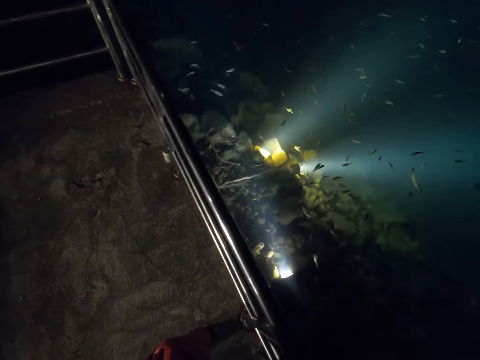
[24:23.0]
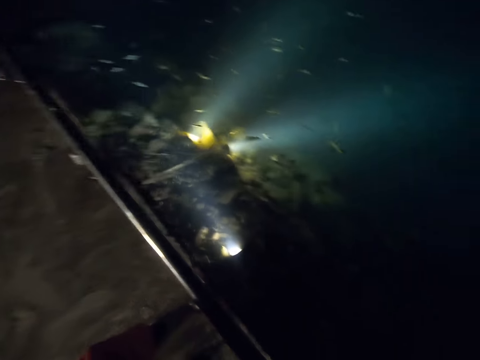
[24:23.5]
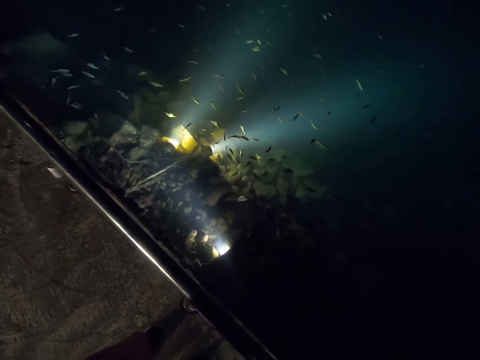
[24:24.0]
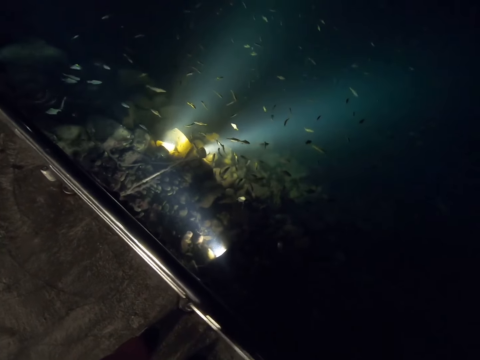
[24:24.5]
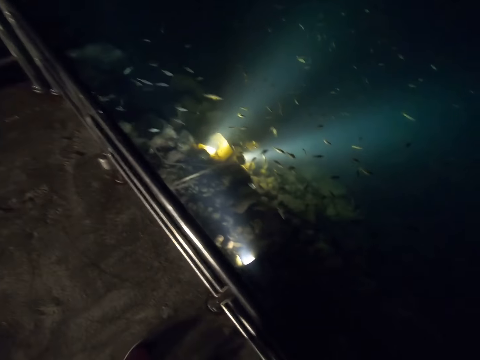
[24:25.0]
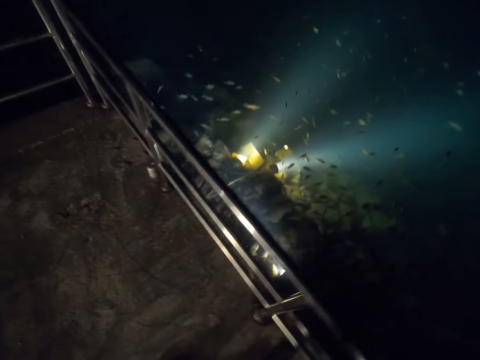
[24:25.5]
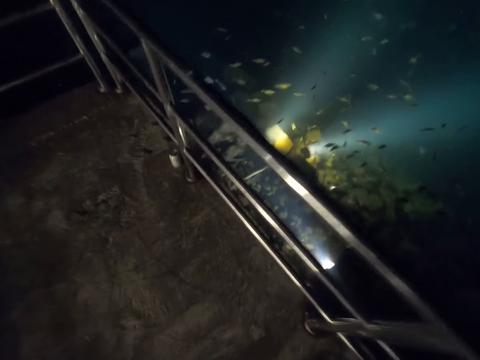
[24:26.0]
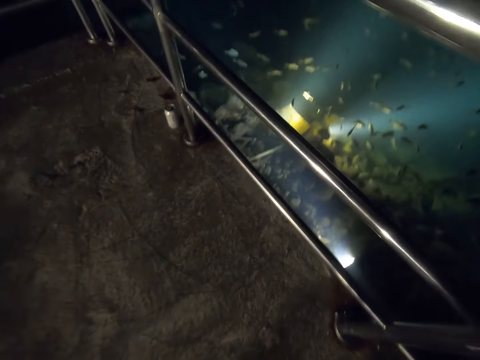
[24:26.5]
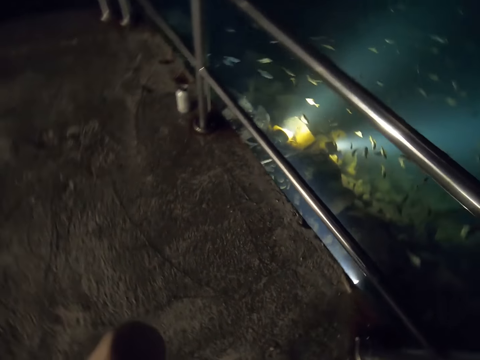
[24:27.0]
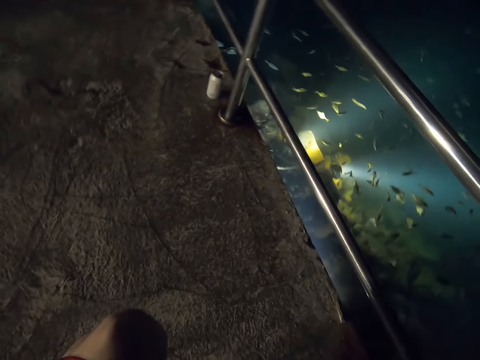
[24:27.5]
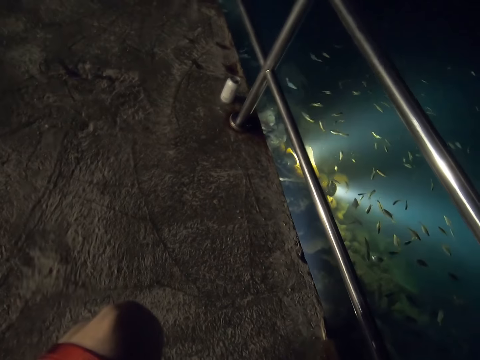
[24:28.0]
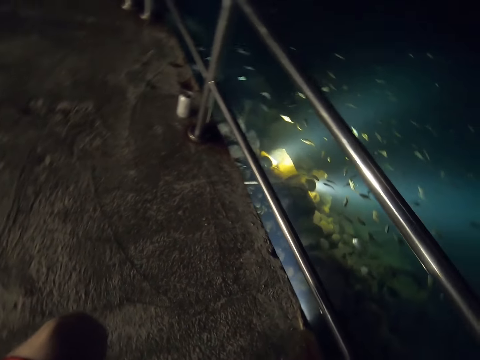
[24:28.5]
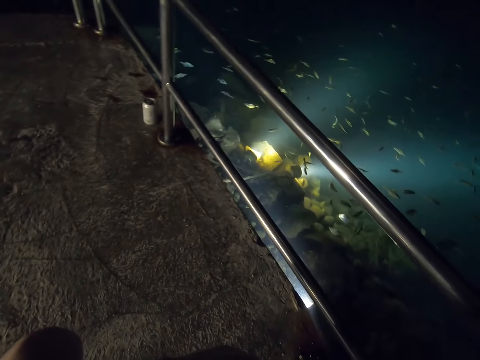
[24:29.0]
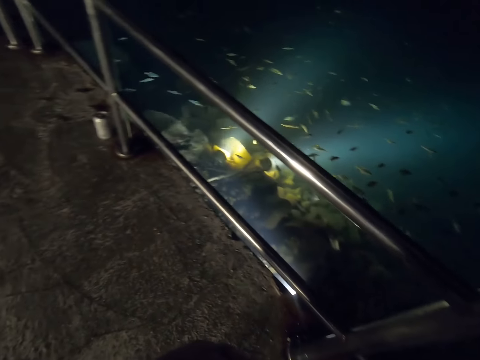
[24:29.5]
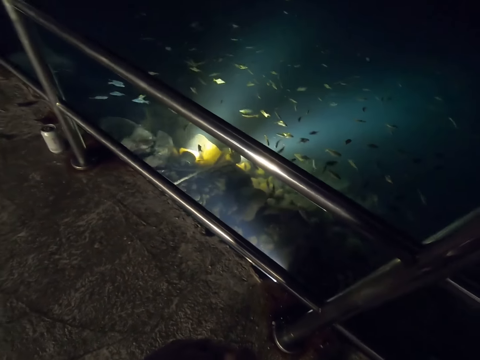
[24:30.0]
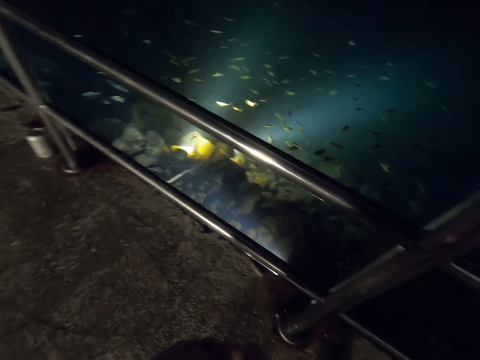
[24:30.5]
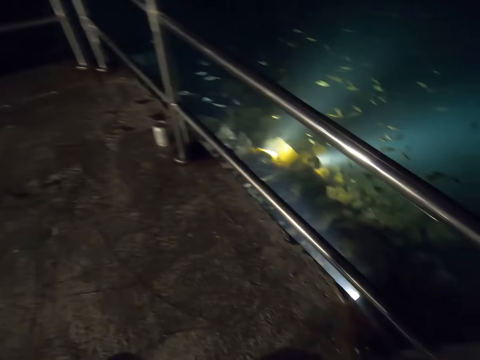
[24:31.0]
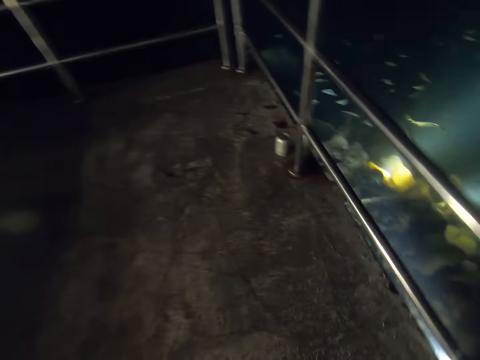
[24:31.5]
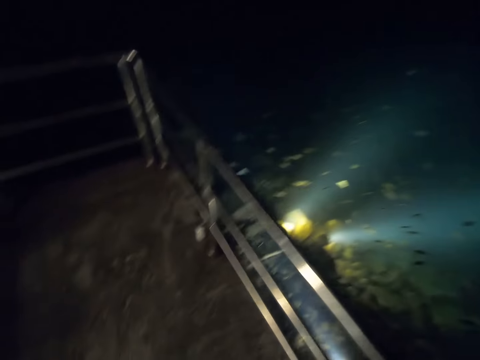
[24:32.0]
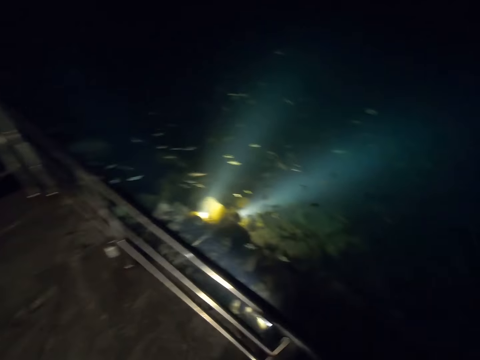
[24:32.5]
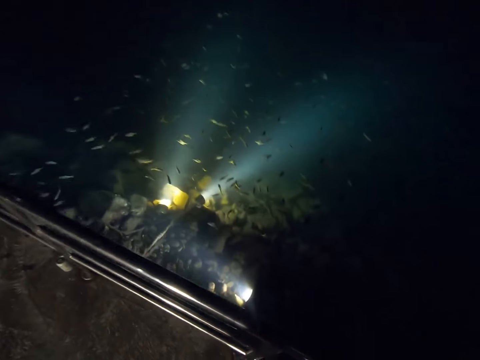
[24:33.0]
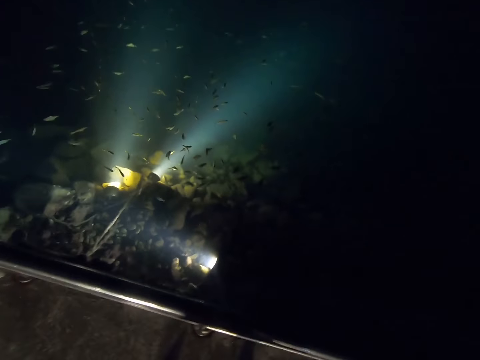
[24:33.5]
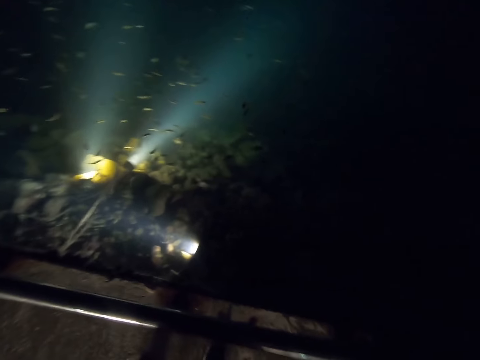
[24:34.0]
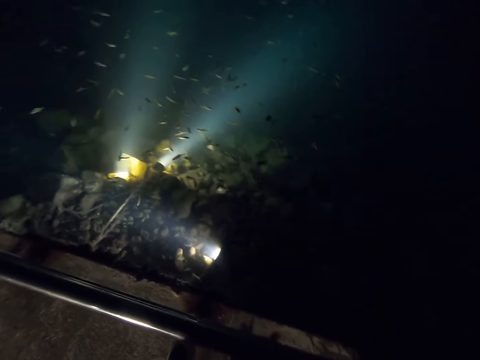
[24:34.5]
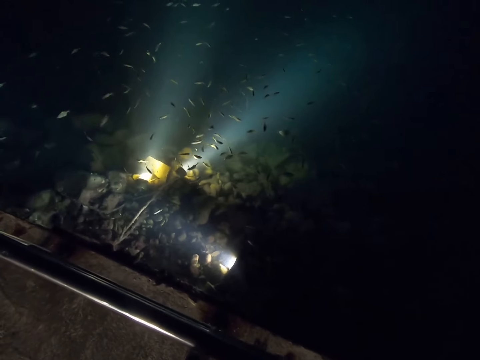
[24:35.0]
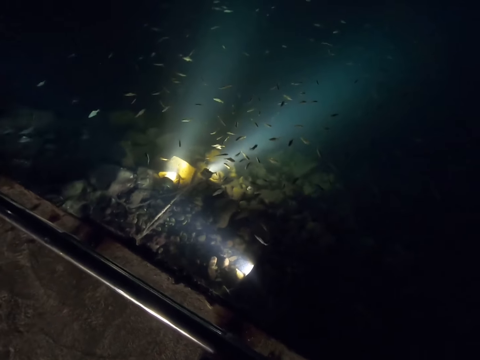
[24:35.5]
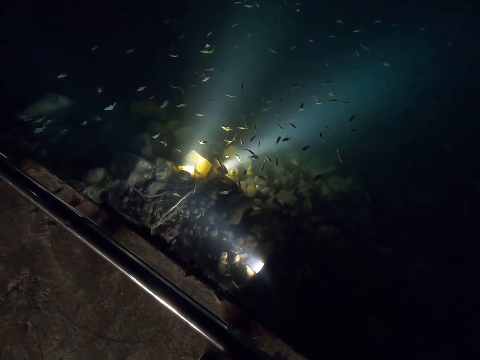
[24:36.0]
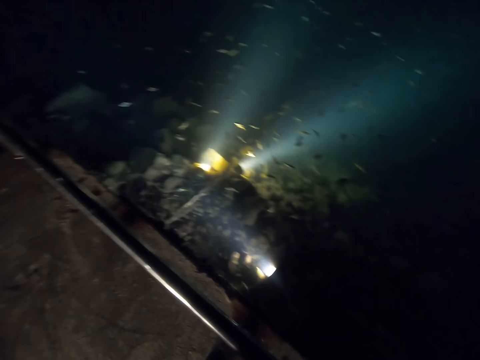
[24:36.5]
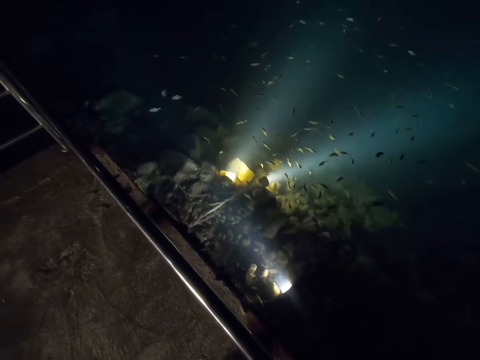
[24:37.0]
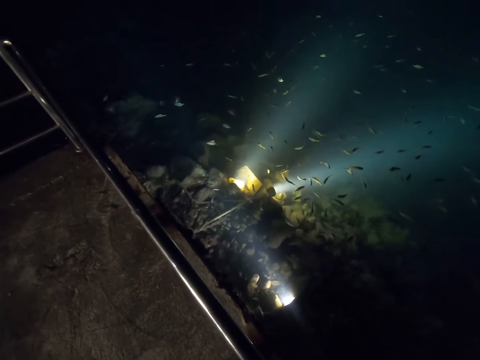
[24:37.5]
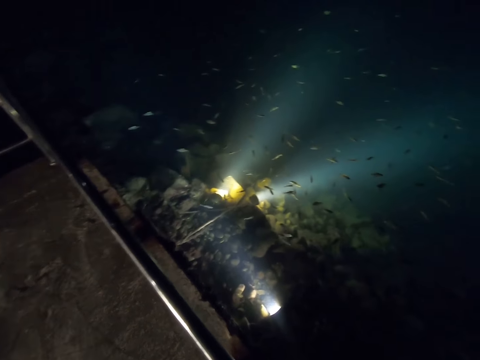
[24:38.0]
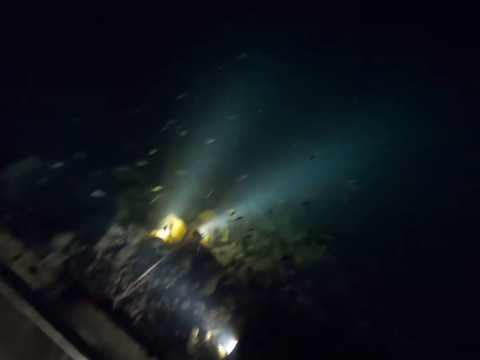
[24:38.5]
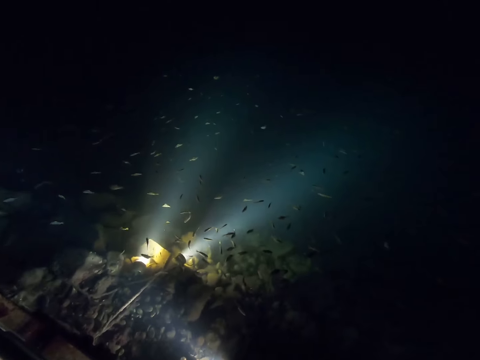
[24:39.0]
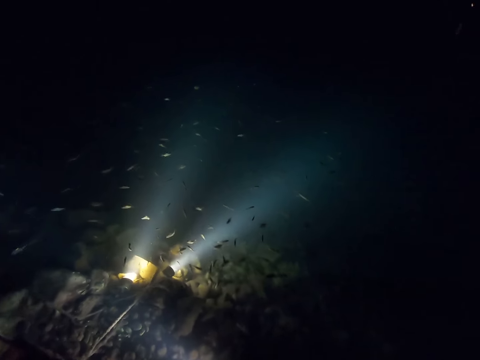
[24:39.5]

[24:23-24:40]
The camera wearer looks at the water. They watch fish in the pond.

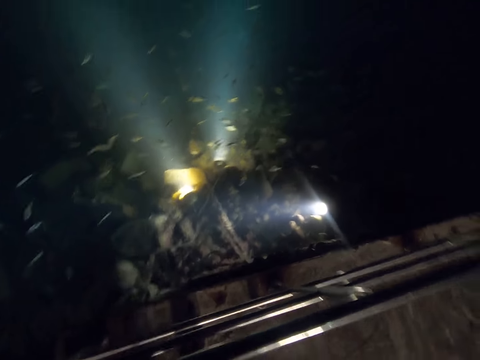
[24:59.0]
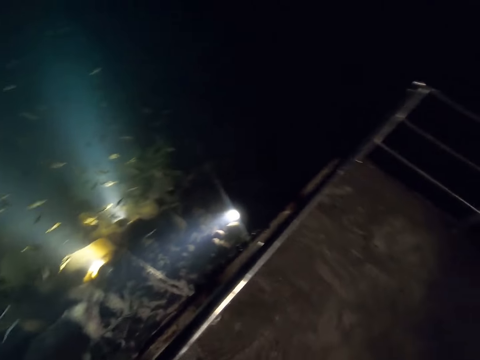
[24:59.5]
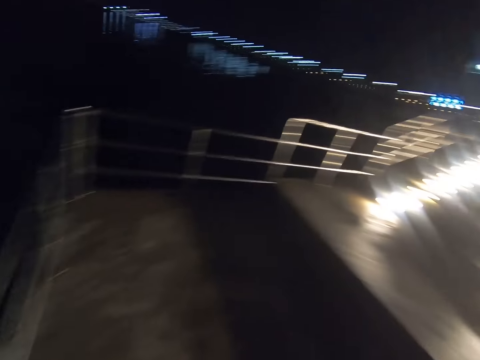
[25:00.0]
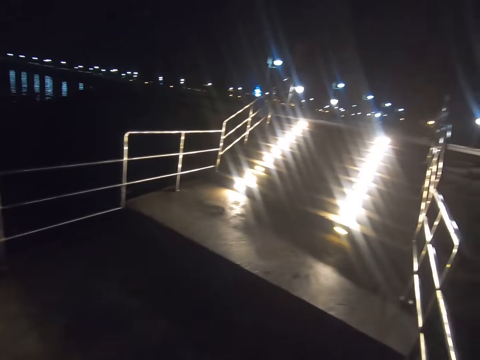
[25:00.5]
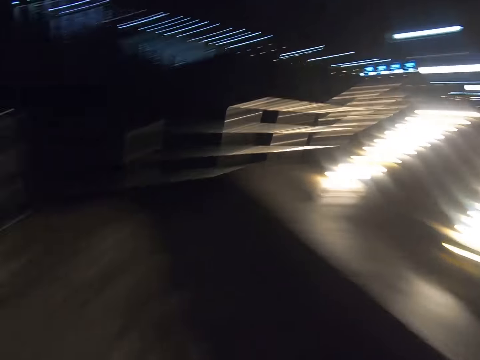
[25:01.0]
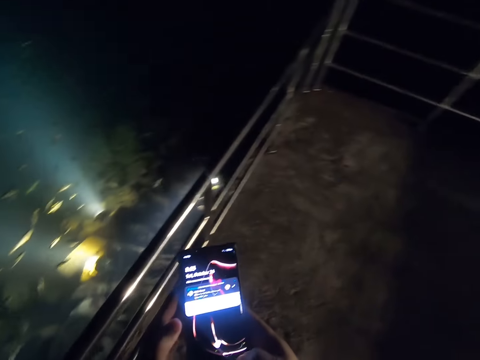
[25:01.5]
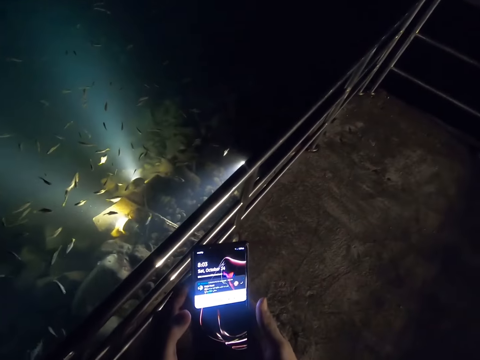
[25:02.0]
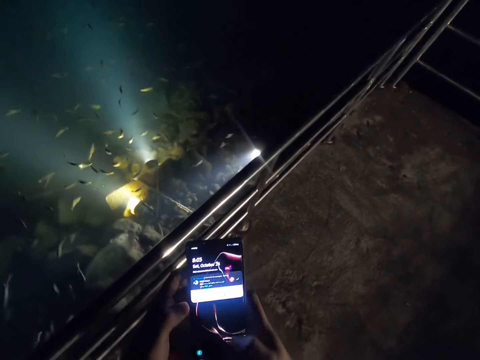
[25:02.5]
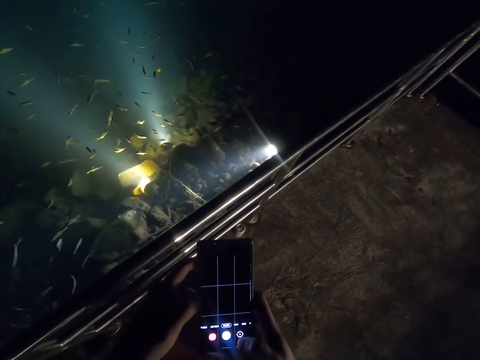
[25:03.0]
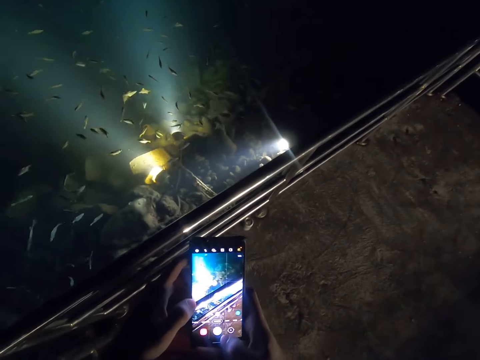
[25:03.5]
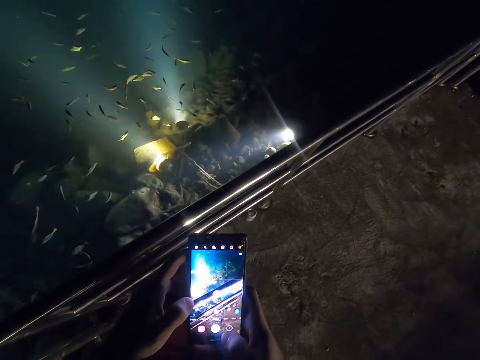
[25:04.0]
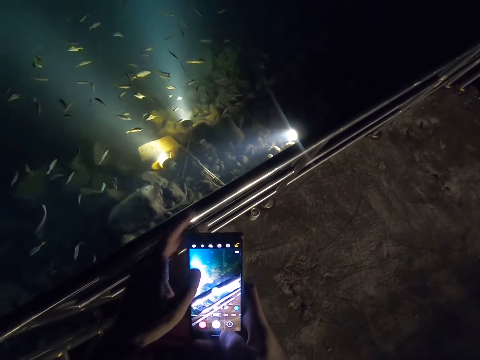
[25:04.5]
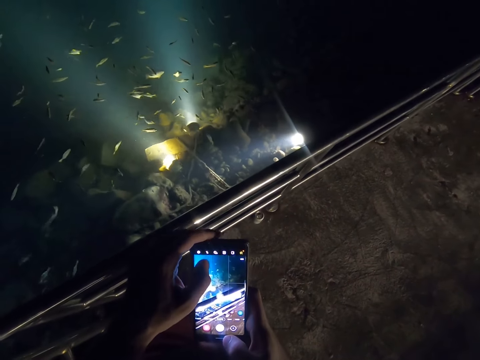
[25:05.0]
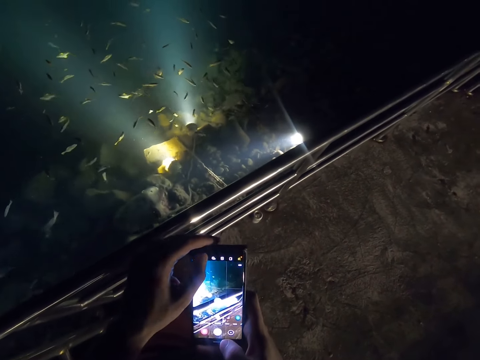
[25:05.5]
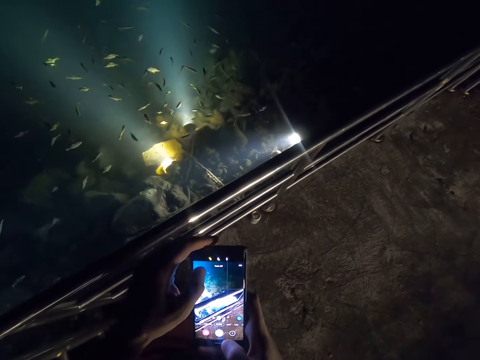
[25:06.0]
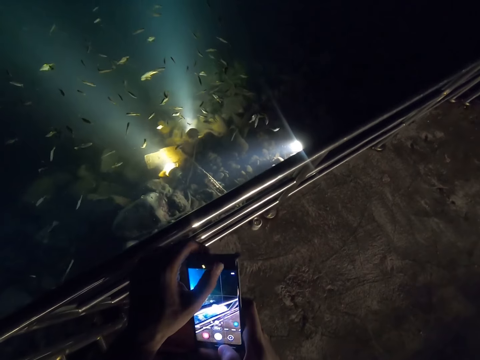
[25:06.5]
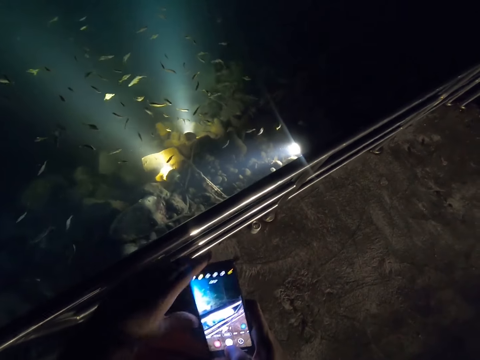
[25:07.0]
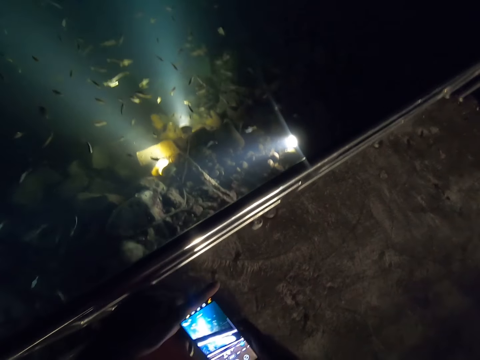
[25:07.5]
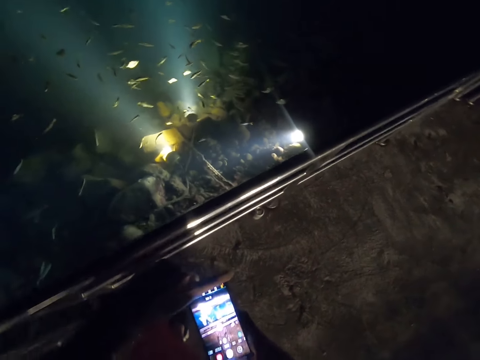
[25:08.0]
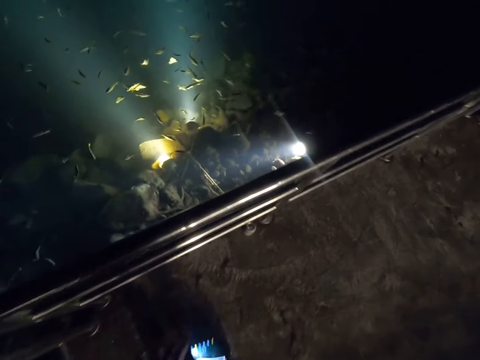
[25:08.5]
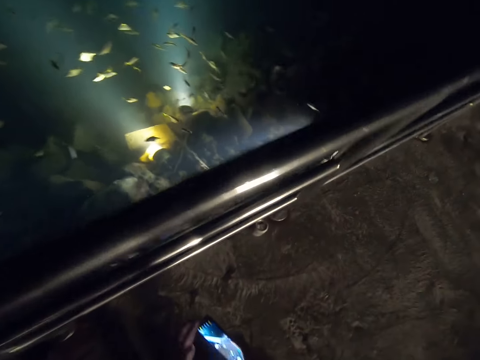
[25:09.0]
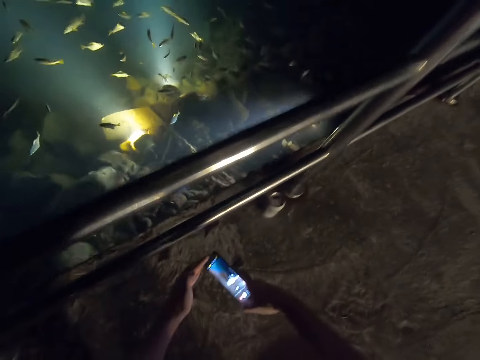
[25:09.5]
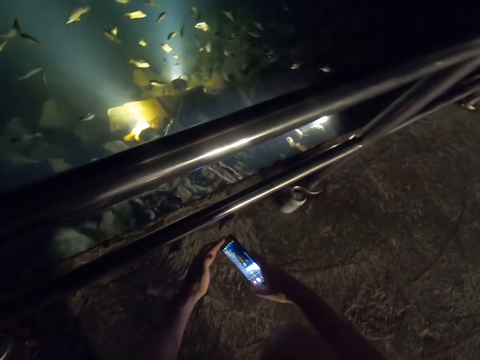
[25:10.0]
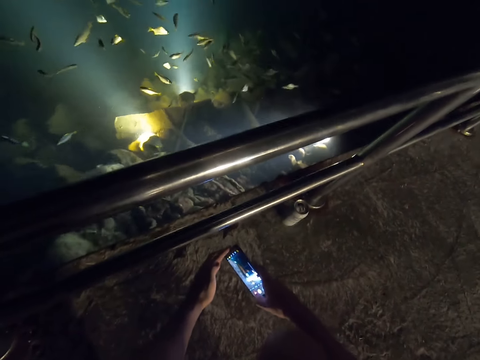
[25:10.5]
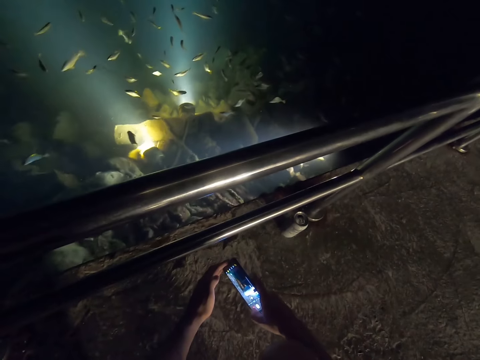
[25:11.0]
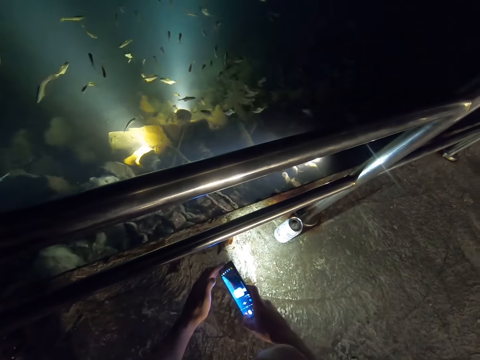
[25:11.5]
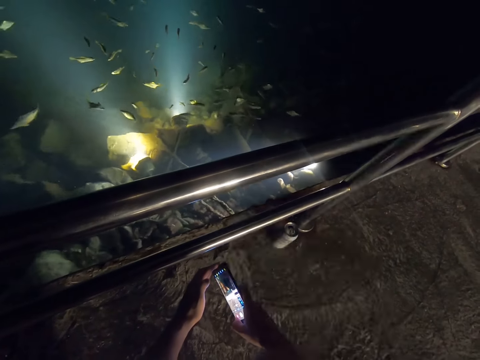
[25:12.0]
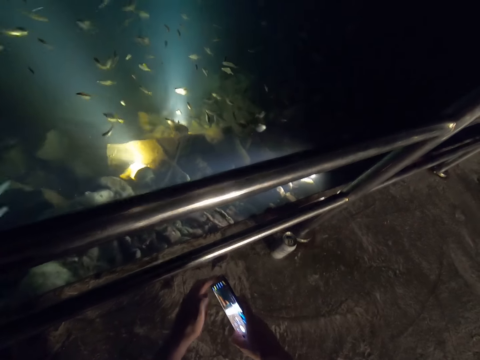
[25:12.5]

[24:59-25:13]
The camera wearer turns towards the stairs. They scroll the phone. They take the photo.
